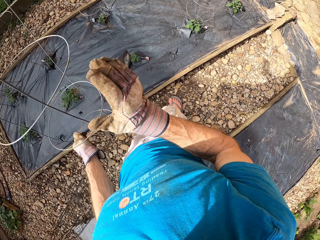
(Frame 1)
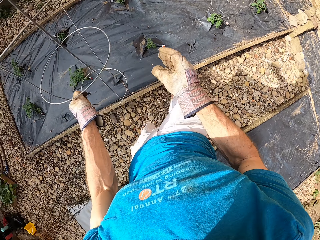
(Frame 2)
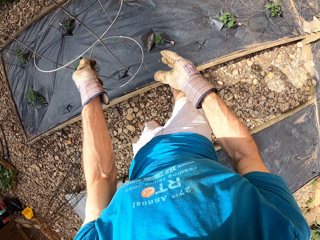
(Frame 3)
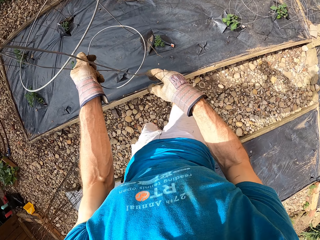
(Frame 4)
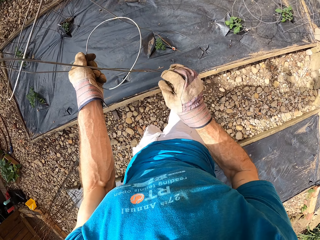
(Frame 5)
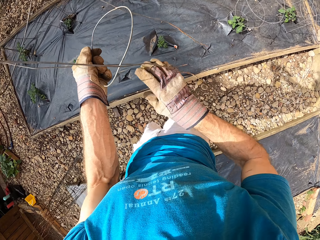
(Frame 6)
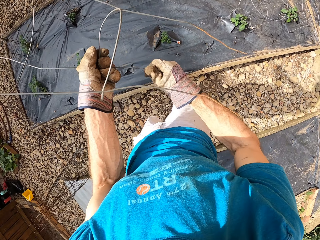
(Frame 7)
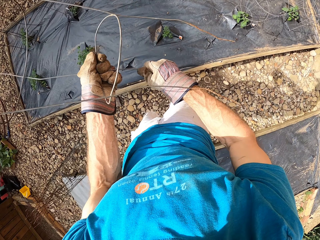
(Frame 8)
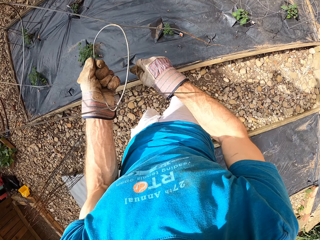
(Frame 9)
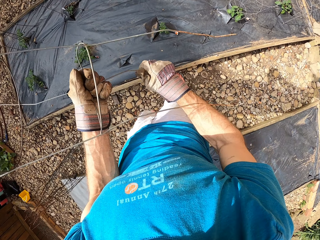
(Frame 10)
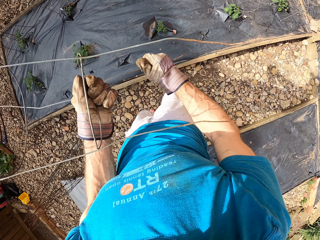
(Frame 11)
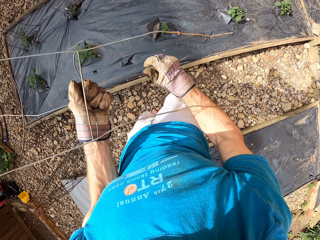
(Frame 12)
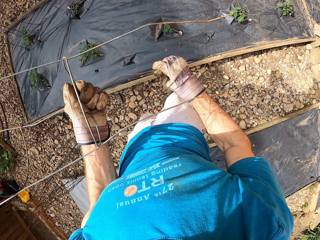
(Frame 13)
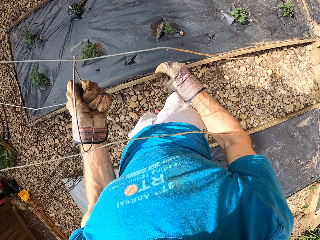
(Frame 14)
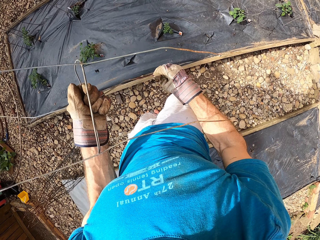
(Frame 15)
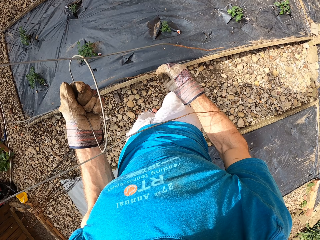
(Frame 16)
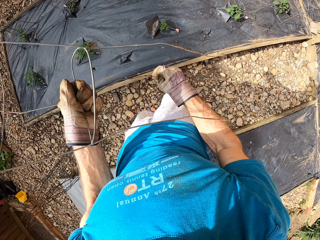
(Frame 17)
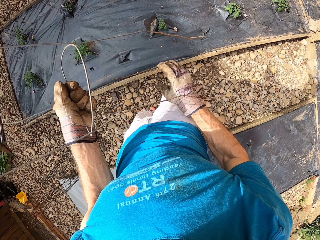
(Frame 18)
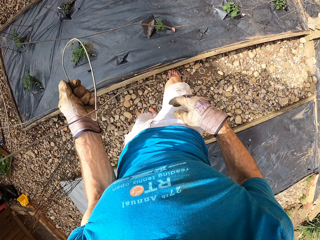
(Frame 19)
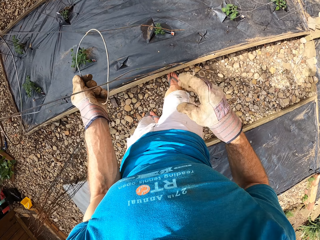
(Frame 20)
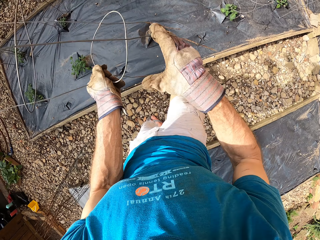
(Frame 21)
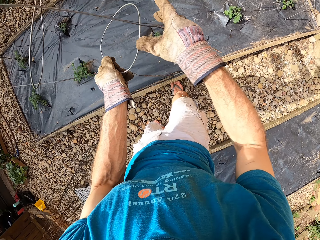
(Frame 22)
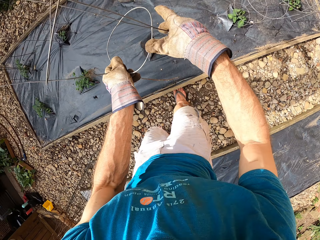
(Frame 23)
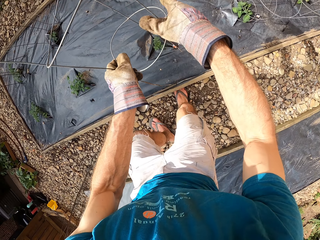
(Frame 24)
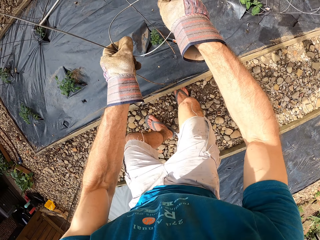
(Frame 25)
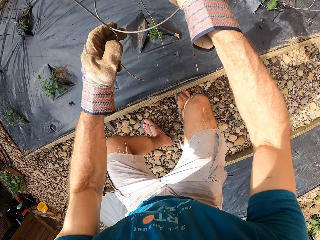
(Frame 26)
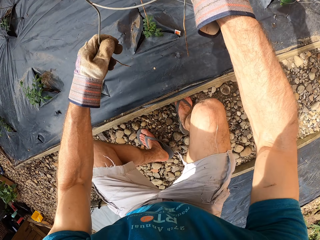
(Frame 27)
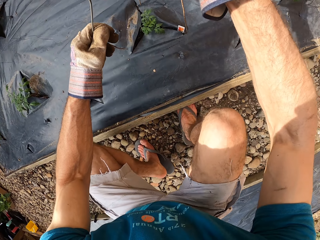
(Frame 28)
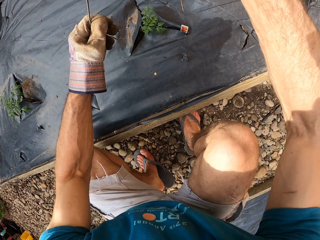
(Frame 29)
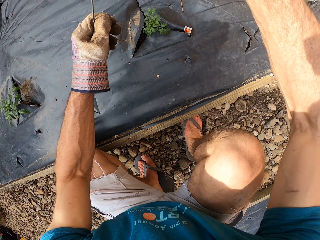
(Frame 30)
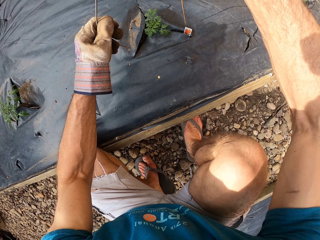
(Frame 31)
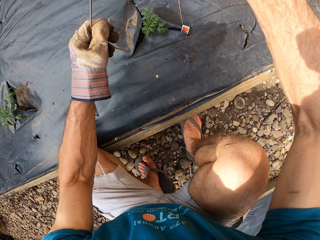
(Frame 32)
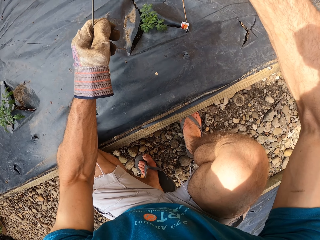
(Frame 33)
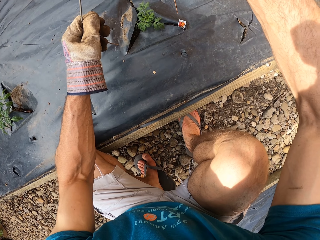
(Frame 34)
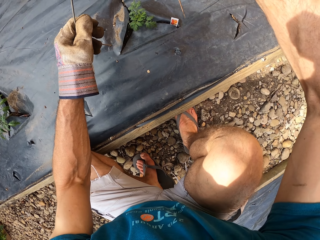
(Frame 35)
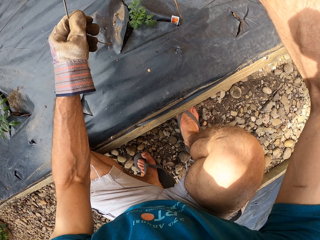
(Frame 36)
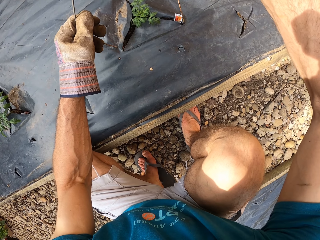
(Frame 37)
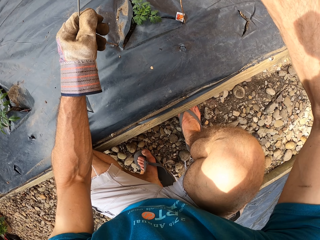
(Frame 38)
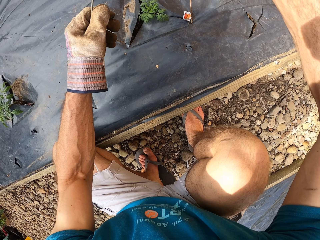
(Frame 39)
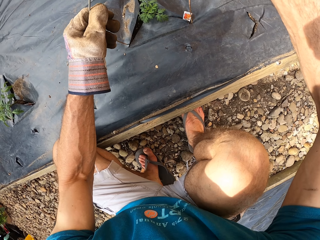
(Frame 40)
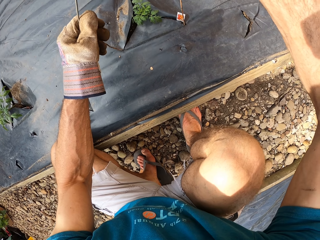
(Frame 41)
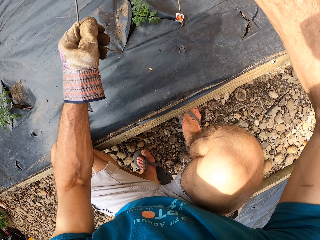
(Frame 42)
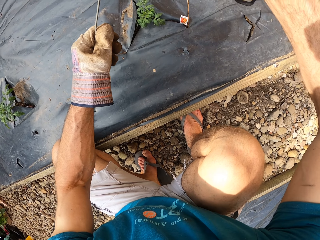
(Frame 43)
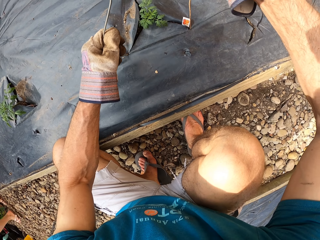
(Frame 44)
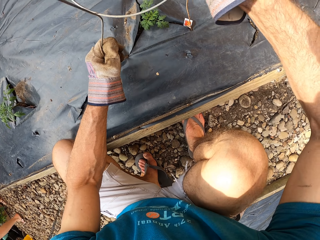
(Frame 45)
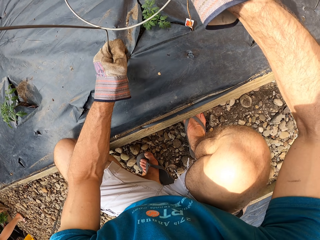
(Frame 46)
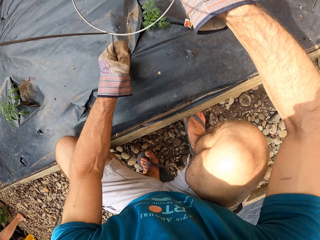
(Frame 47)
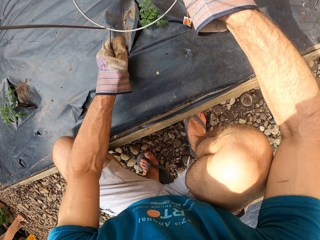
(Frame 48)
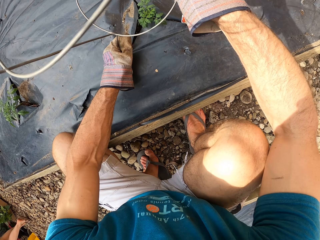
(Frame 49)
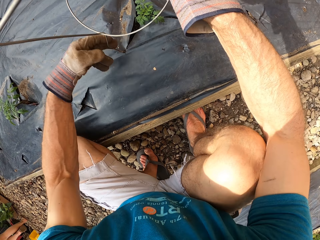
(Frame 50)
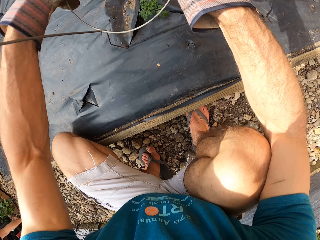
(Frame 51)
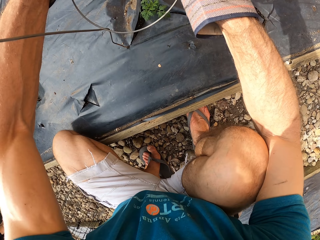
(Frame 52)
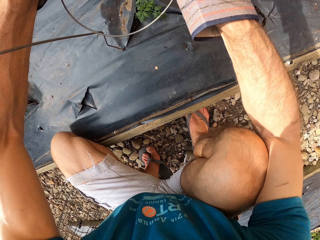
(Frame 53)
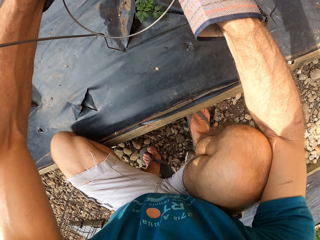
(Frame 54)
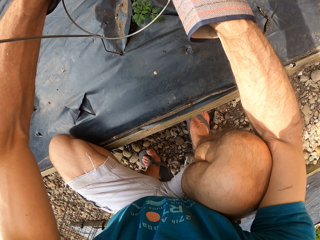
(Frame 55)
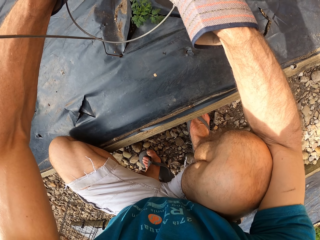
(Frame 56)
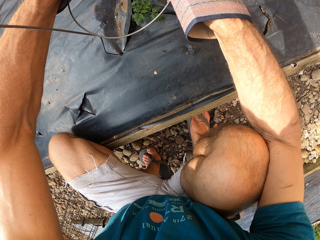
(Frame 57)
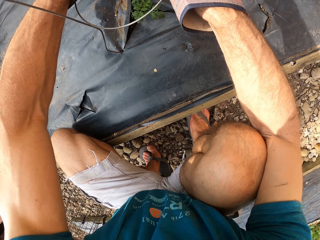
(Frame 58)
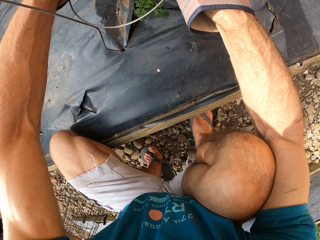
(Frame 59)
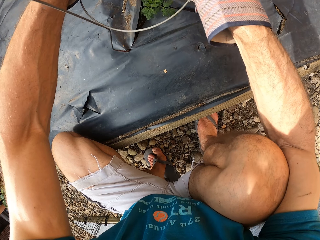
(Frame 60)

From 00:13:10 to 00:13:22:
The camera wearer straightens the plant stand. They hold the plant stand. They squat on the flower bed and fix the steel bar into the wood structure on the flower bed.

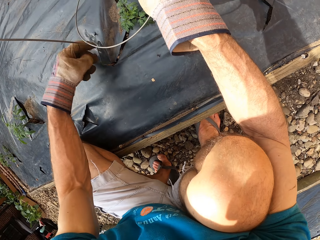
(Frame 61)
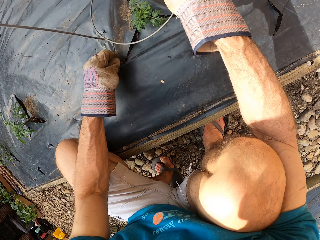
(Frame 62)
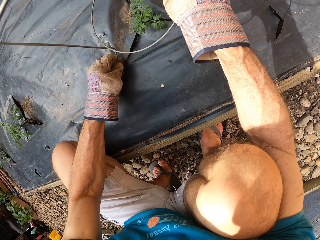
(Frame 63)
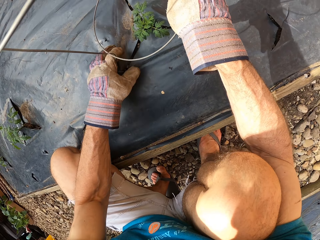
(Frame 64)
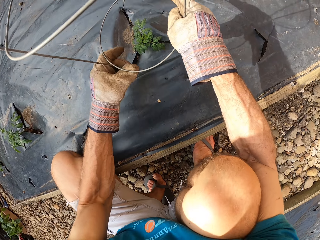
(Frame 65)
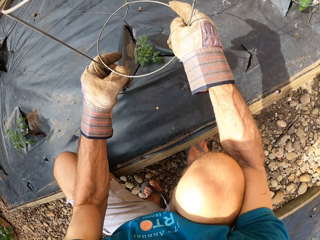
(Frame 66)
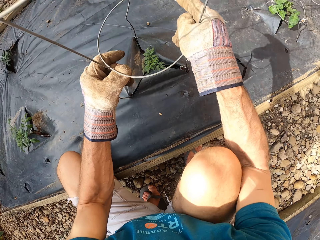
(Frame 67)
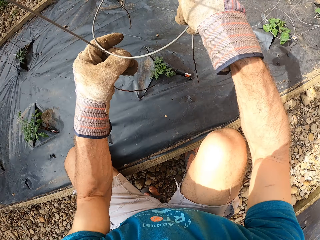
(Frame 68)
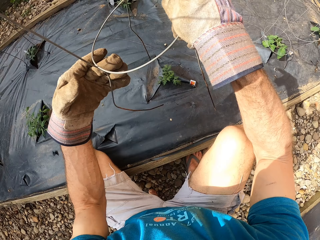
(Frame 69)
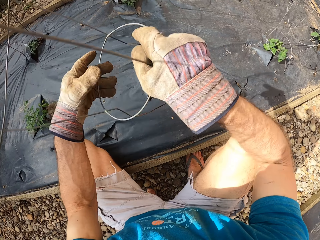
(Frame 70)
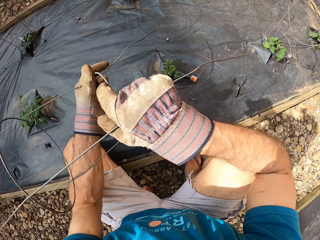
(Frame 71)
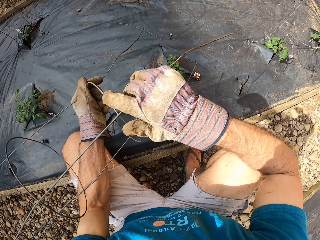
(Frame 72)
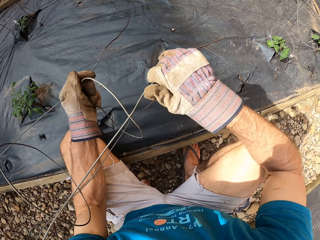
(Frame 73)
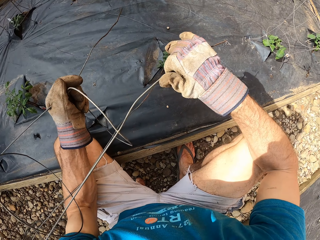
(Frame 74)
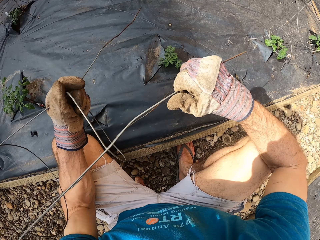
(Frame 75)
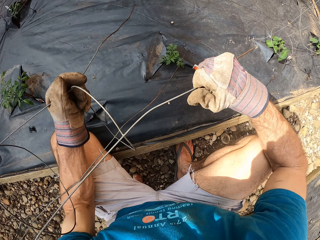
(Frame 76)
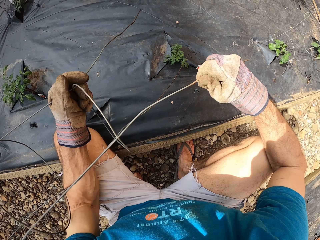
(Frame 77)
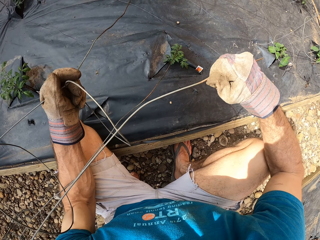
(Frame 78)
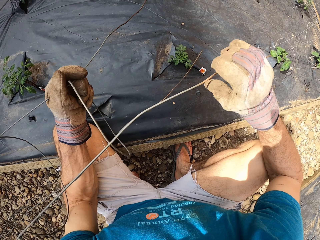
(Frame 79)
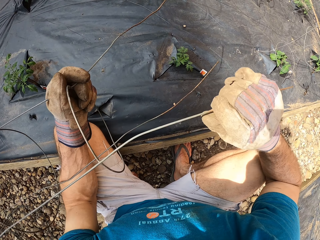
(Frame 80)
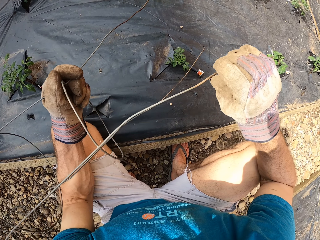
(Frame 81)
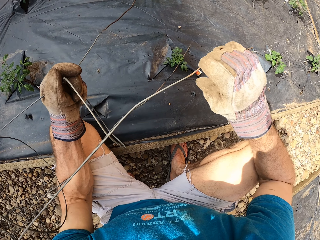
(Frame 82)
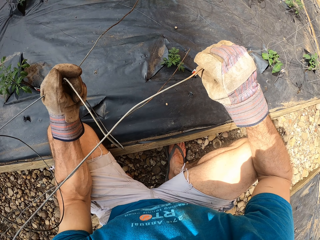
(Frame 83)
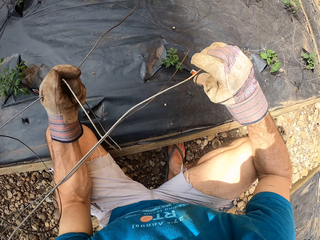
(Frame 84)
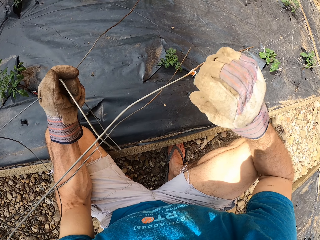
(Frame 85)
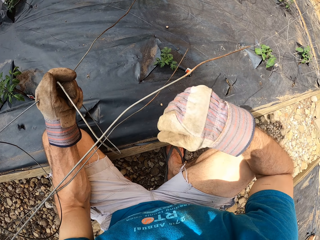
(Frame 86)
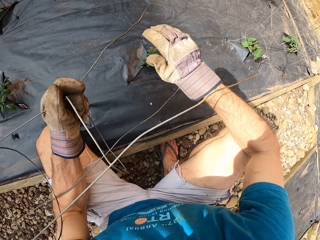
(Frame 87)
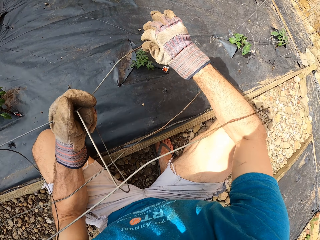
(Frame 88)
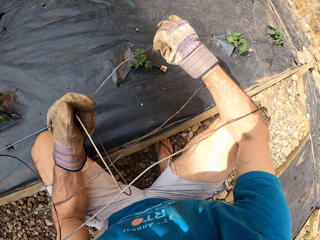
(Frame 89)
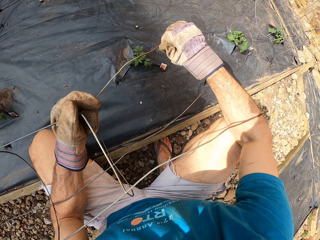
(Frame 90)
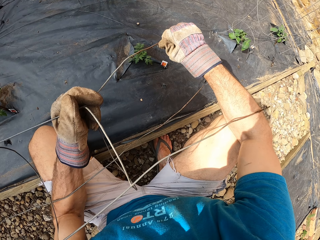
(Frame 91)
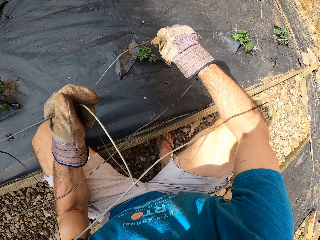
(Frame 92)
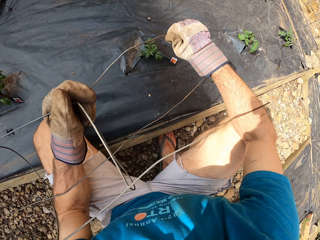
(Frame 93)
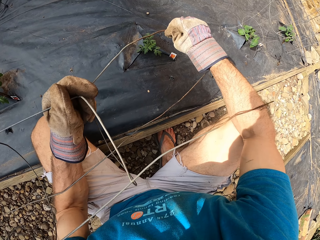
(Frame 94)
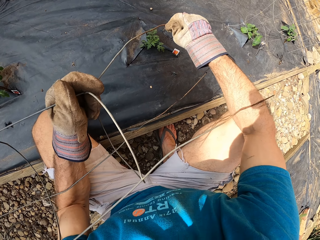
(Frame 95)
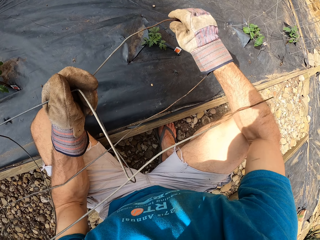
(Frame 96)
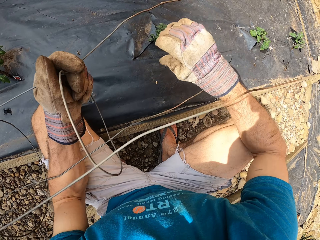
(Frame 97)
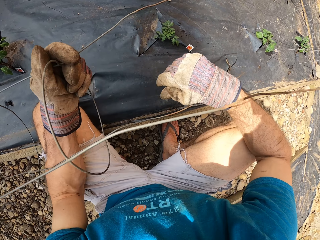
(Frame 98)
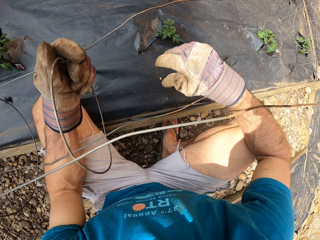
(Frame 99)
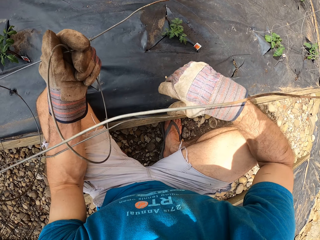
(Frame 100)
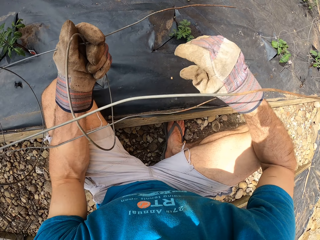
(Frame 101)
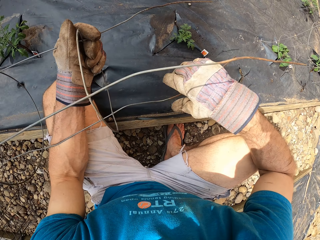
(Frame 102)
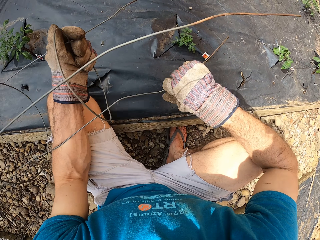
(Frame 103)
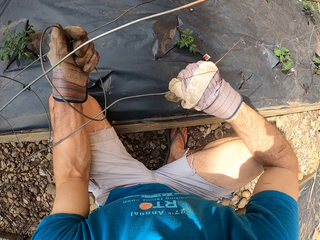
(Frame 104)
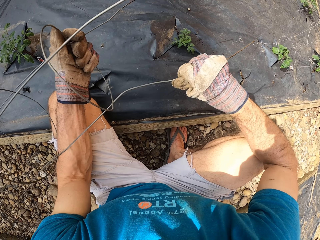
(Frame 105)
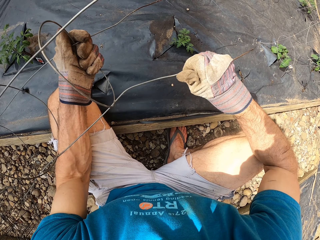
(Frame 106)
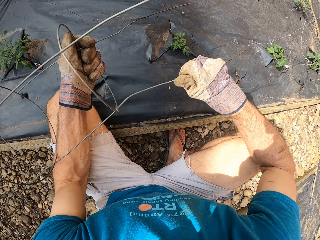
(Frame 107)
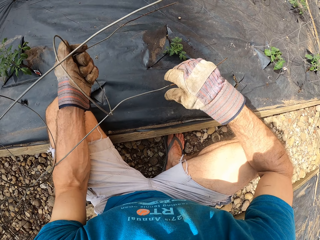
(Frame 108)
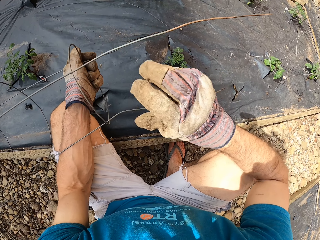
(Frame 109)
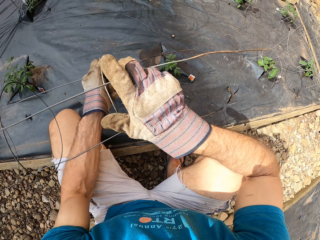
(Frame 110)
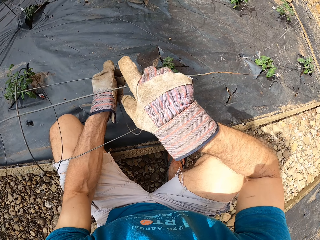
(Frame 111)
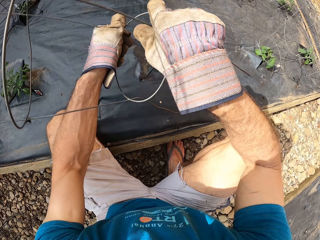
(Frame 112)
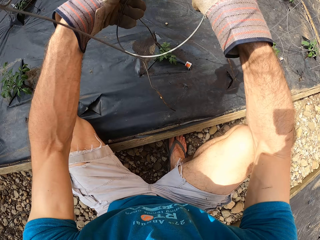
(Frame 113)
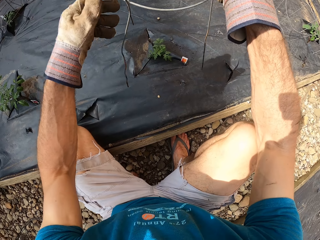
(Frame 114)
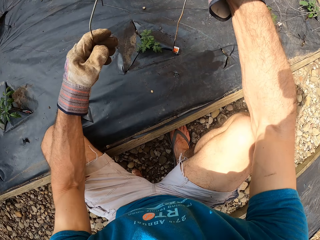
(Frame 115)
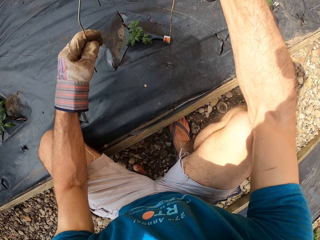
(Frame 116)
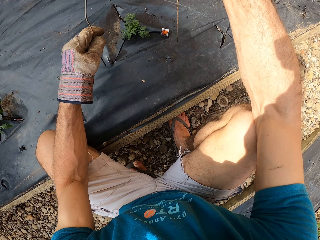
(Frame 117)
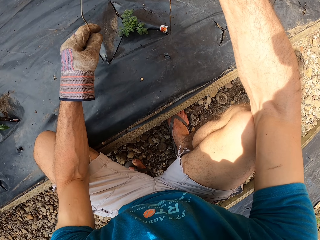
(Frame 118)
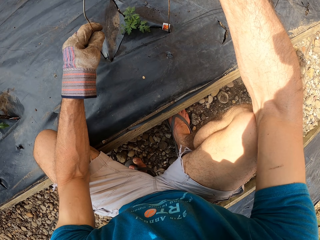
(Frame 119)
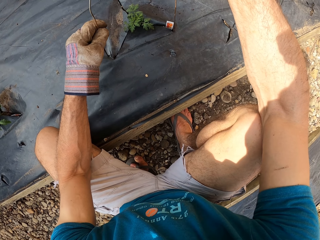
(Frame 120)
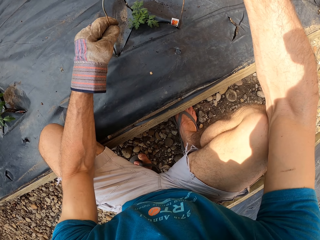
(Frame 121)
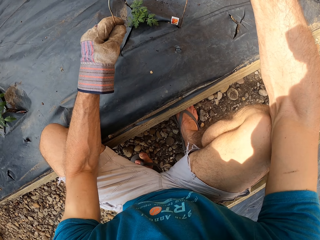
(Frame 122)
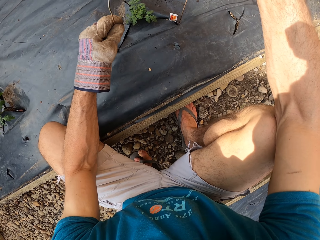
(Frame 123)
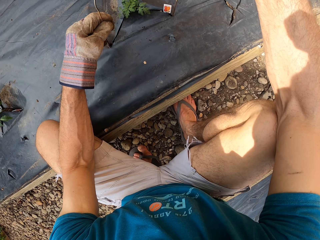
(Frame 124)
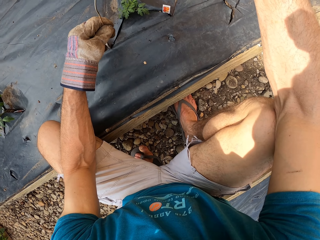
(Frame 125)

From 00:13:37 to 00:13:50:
The camera wearer holds the plant stand. They remove the steel bar from the wood structure. They straighten the steel bar. They hold the plant stand. They fix the steel bar into the wooden structure.
